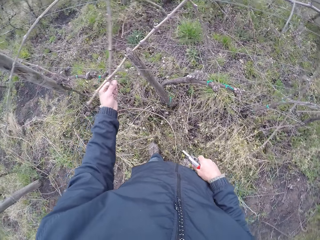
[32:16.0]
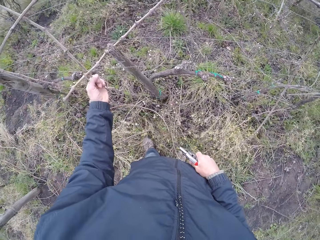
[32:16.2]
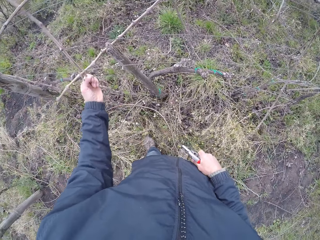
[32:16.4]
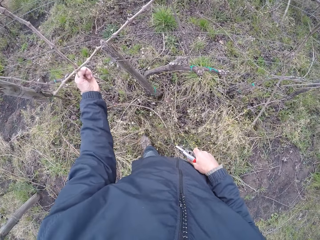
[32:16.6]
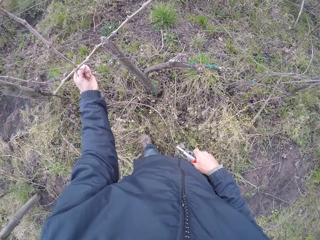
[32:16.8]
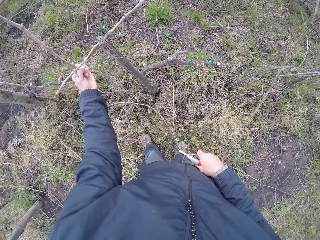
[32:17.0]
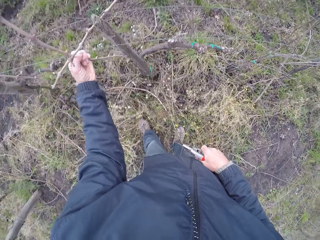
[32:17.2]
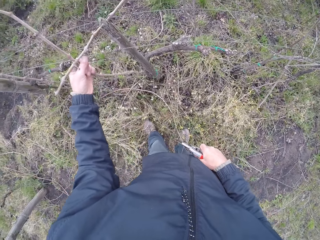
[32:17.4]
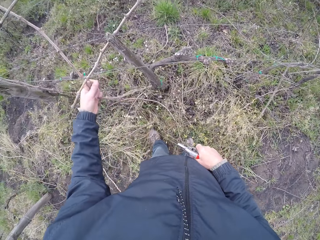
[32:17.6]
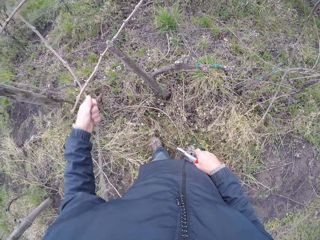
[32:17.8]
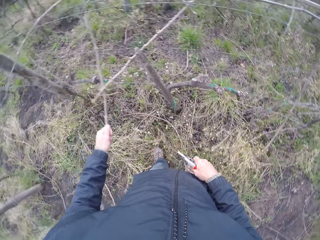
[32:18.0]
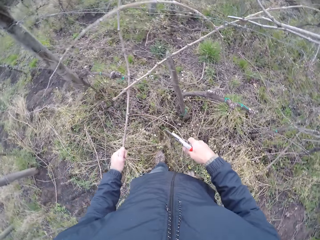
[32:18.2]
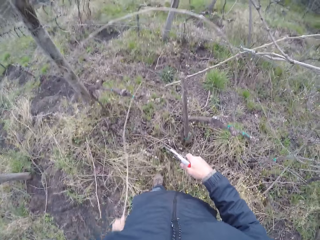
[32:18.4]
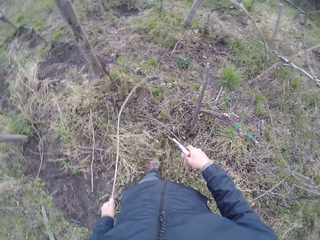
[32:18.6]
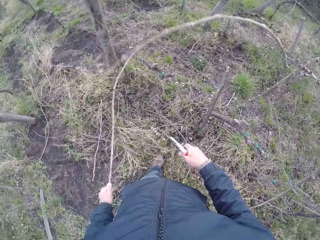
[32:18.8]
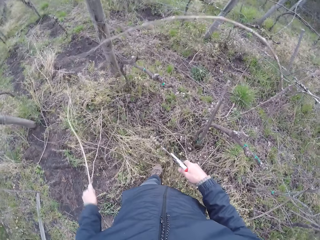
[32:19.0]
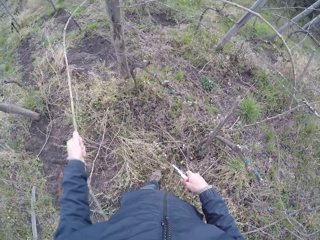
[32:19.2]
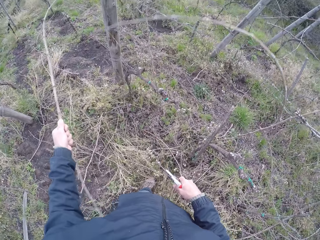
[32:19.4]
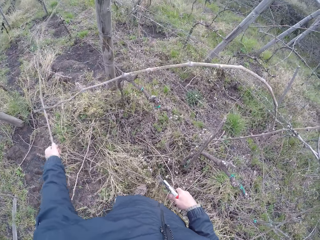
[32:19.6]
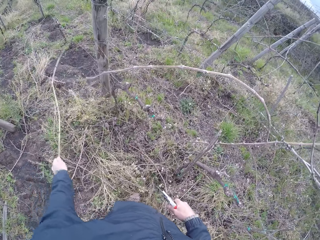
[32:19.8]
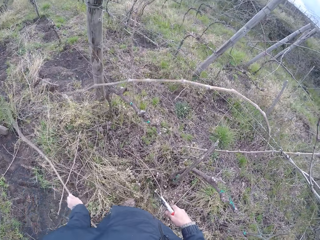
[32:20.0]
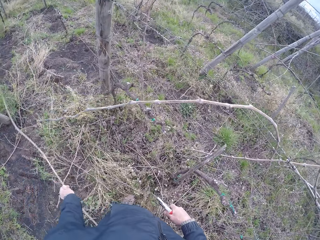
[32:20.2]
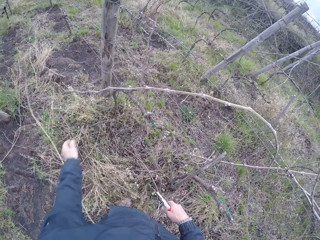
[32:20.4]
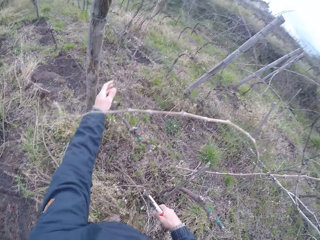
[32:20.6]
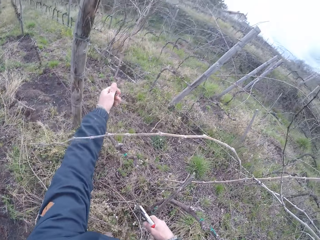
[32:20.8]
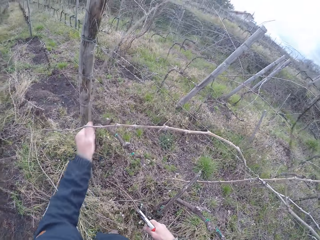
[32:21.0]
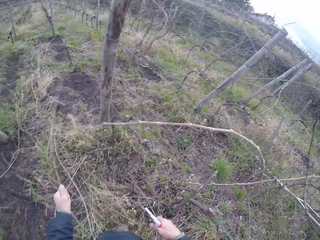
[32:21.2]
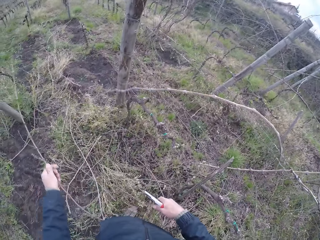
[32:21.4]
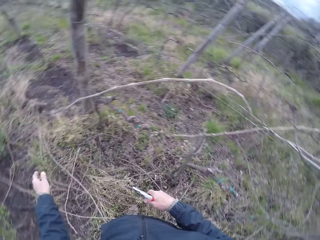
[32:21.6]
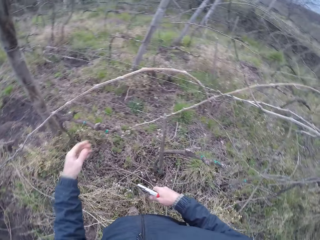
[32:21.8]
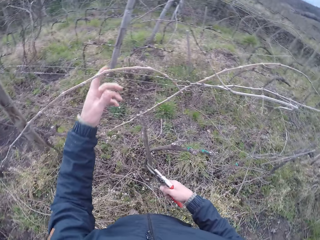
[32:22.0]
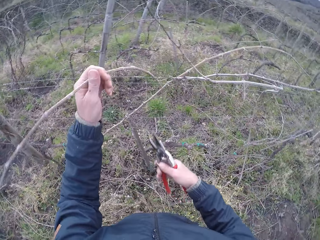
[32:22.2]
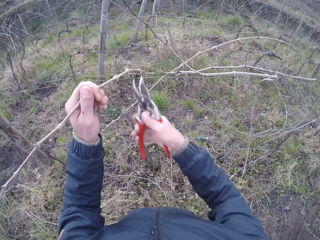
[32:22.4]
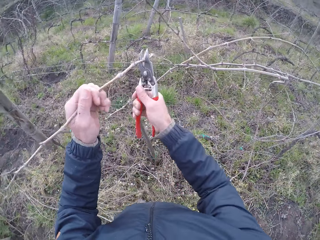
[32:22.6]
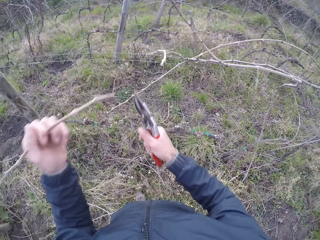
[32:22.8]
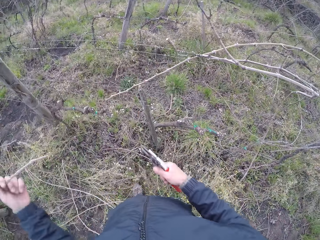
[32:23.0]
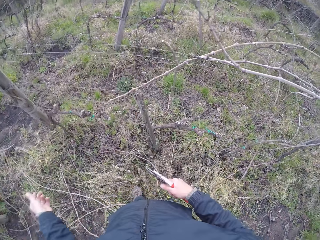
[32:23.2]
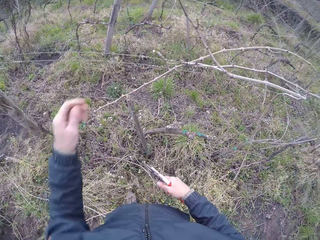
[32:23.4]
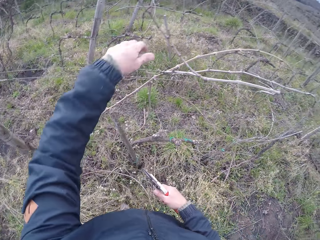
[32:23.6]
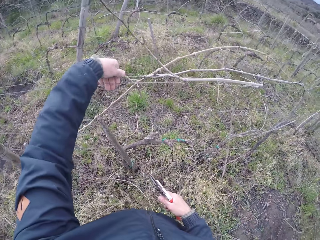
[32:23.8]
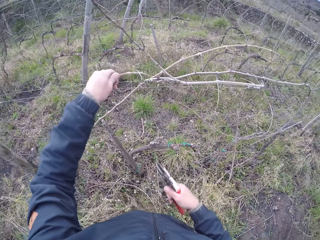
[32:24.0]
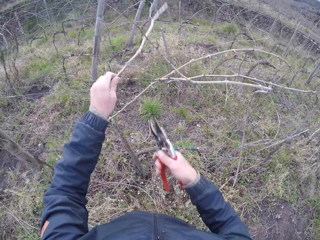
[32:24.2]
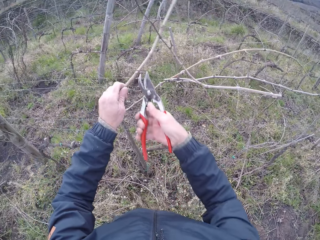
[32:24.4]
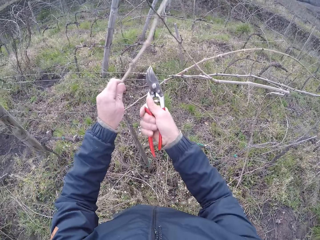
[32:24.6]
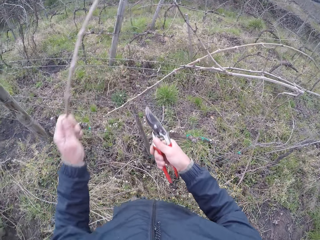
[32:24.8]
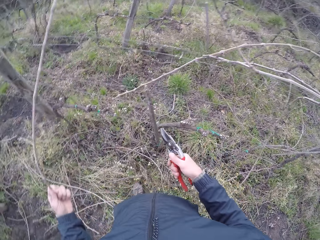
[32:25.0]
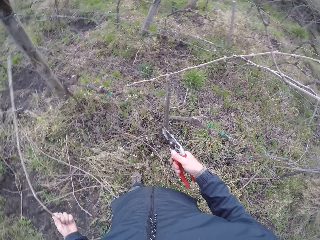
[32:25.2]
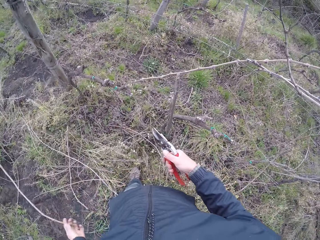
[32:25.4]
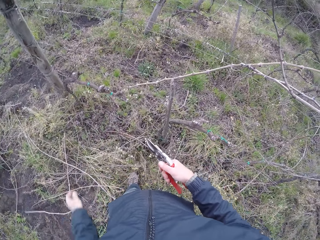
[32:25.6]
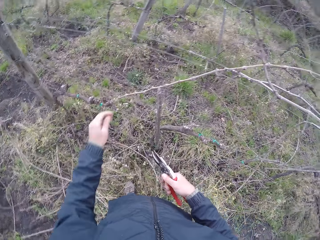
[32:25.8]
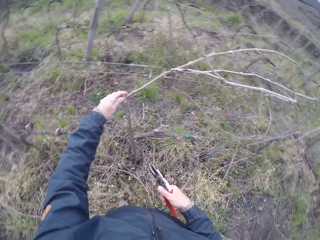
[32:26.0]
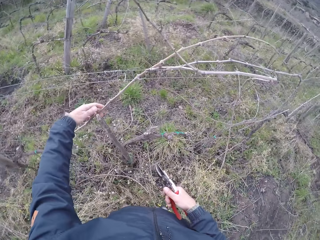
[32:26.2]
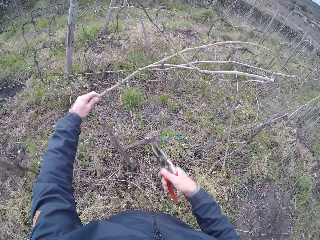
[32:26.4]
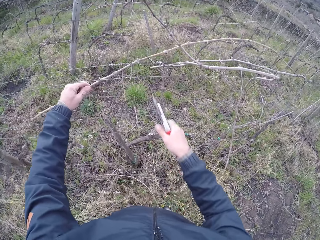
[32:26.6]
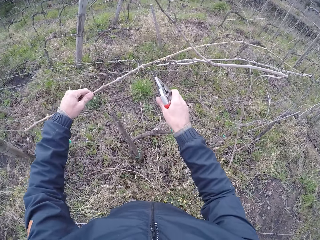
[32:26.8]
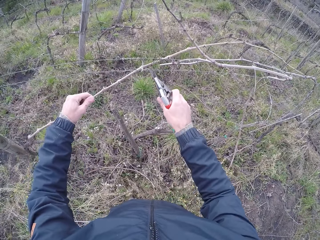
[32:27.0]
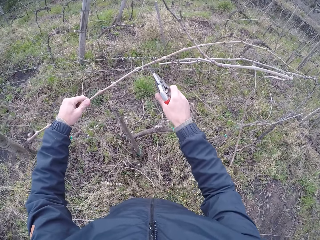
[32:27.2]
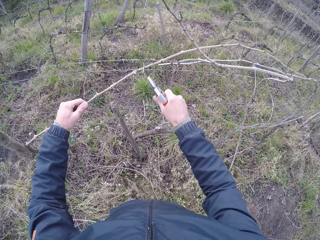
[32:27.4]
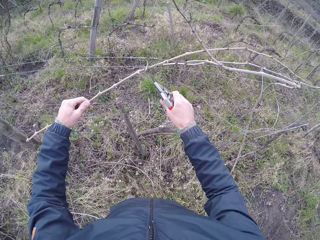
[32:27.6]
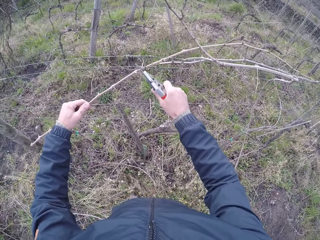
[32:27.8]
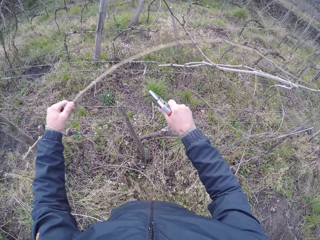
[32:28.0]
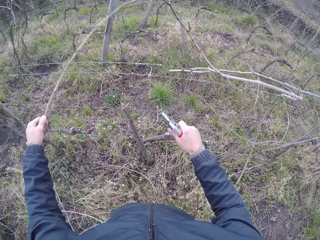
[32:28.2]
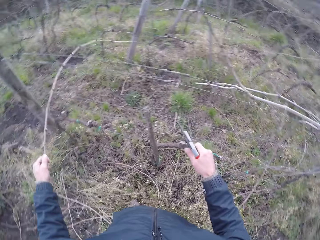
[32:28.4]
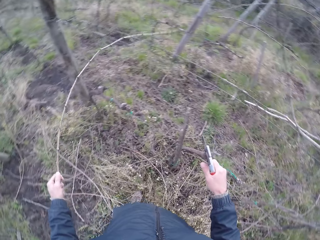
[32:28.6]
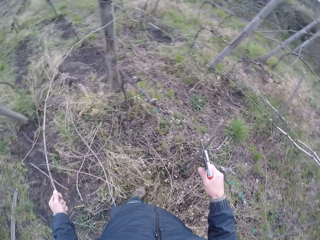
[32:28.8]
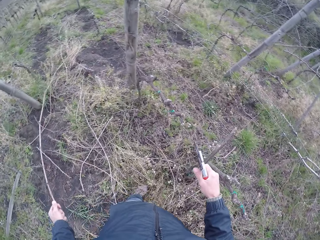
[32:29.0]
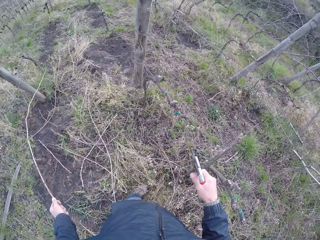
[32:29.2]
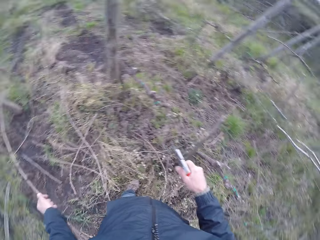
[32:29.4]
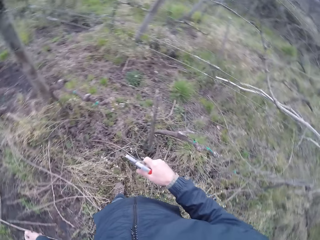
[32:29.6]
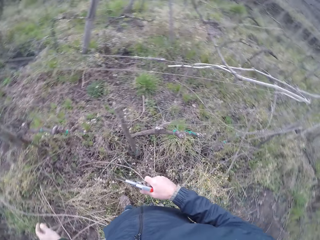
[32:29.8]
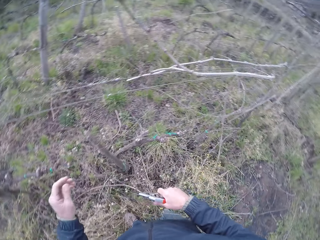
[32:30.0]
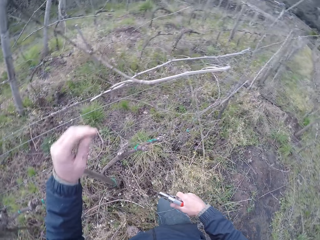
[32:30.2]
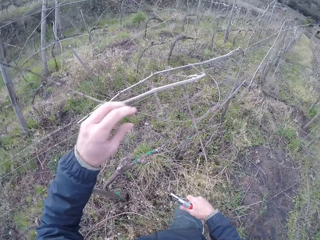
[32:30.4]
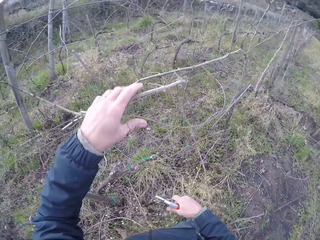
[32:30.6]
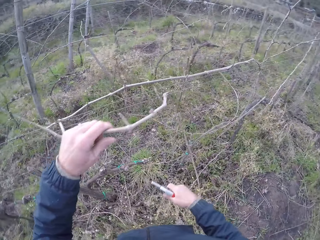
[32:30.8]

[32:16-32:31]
The camera wearer drops the stick or piece of wood in his left hand on the floor. He drags the stick from the barbed wire with his left hand. He pulls the wood. He drops the stick in his left hand on the floor. He holds the stick in the barbed wire with his left hand. He cuts the stick in the barbed wire with the pliers in his right hand. He drops the stick in his left hand on the floor. He drops the piece of wood. He drags the stick from the barbed wire with his left hand. He picks up the wood. He cuts a branch of the stick in the barbed wire with the pliers in his right hand. He drops the stick in his left hand on the floor. He picks up the wood. He holds the stick in the barbed wire with his left hand. He cuts a branch of the stick in the barbed wire with the pliers in his right hand. He drags the stick from the barbed wire with his left hand. He drops the stick in his left hand on the floor.

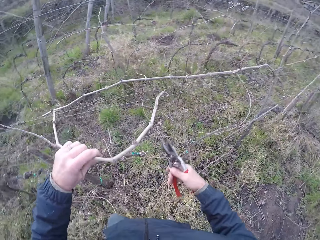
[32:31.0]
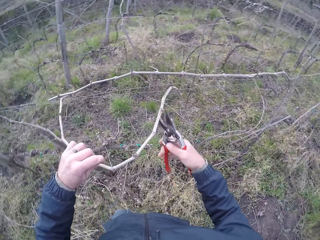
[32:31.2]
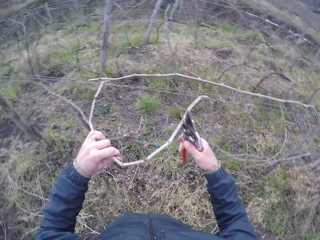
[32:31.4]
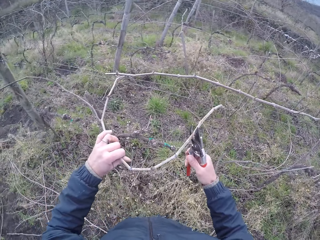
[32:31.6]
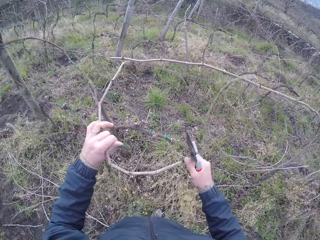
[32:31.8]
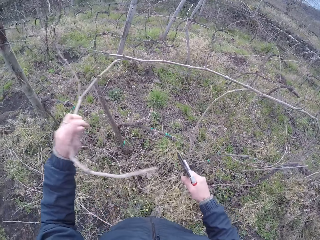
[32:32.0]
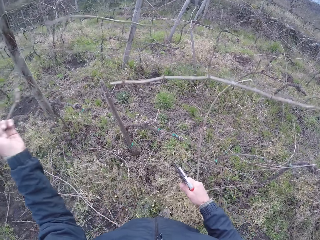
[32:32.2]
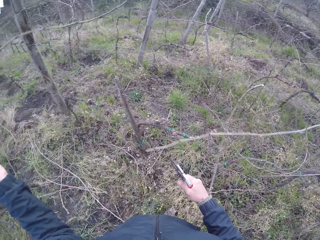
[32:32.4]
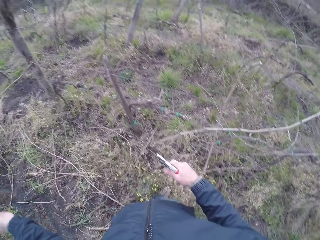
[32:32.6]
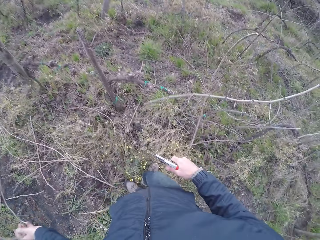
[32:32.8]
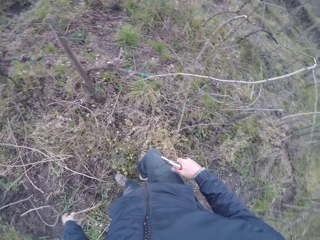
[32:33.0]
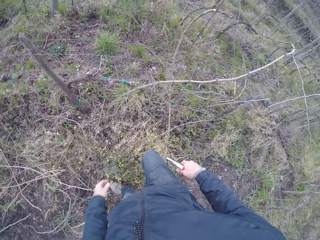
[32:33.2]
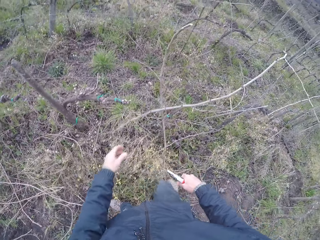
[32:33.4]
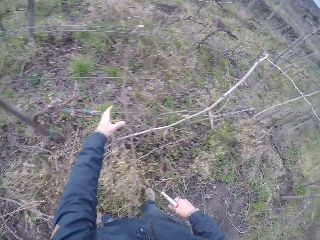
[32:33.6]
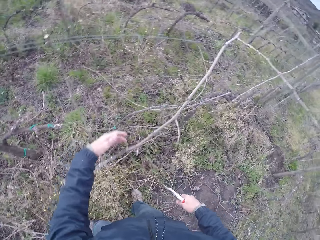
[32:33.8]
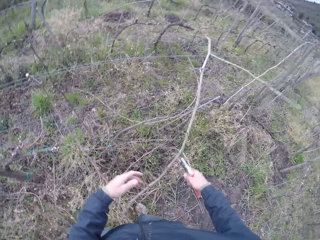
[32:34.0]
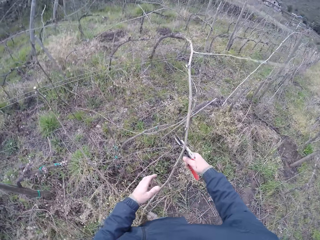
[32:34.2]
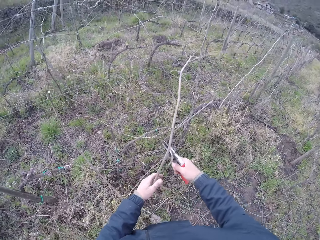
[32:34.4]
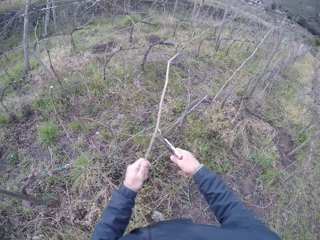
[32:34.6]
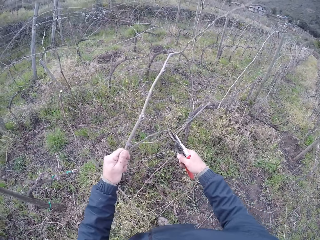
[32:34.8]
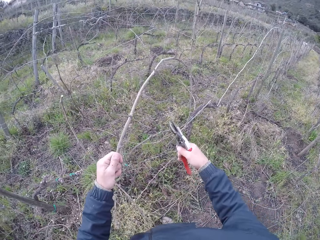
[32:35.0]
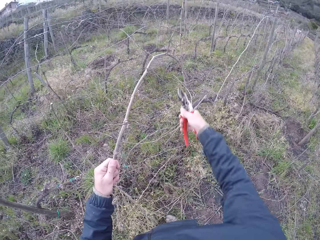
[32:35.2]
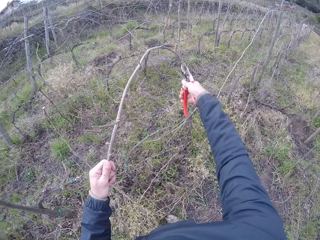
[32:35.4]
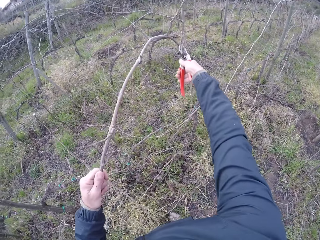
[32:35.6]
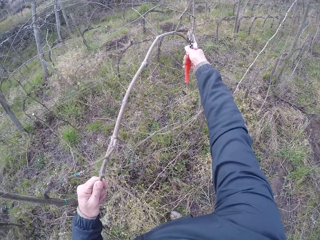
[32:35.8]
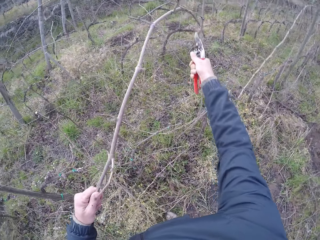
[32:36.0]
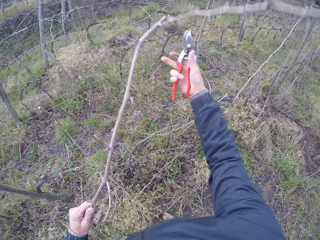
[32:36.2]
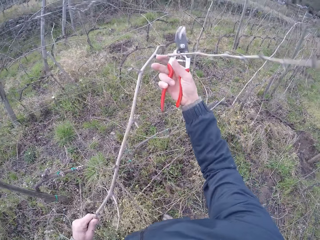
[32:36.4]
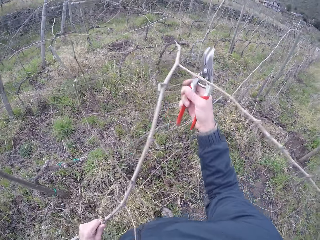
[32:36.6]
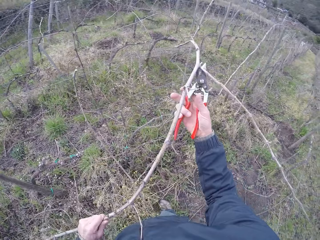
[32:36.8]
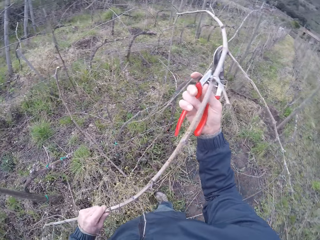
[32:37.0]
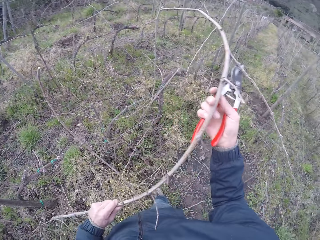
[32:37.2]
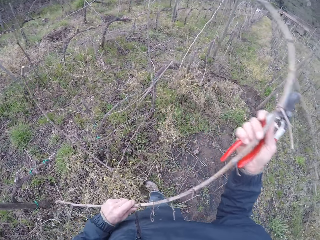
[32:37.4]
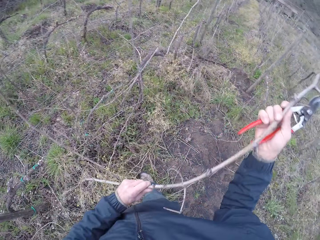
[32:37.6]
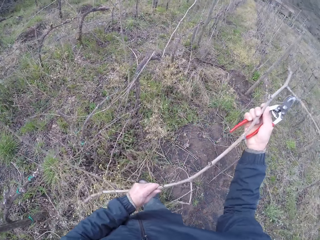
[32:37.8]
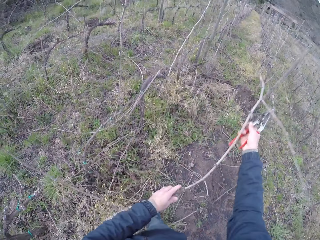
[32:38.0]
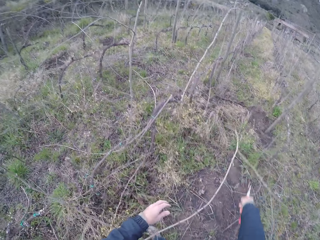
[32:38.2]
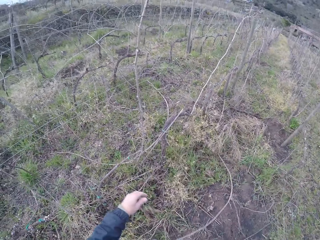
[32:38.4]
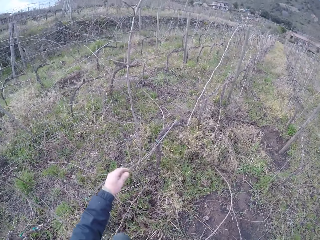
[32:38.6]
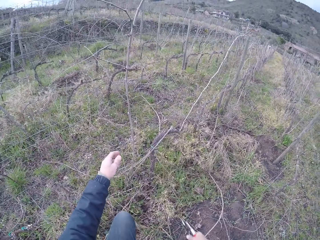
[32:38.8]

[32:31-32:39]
The camera wearer picks up wood. He drags the stick from the barbed wire with his left hand. He cuts the stick in the barbed wire with the pliers in his right hand. He drags the stick from the barbed wire with his left hand. He drops the stick in his left hand on the floor. He drags the stick from the barbed wire with his left hand. He cuts a branch of the stick in the barbed wire with the pliers in his right hand. He drops the stick in both hands on the floor.
